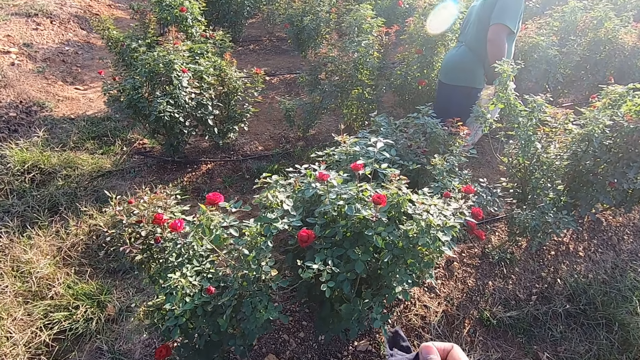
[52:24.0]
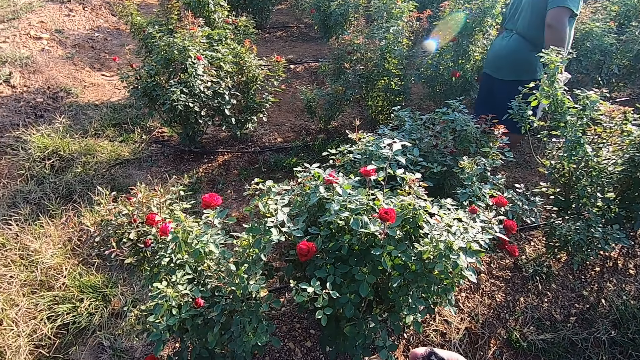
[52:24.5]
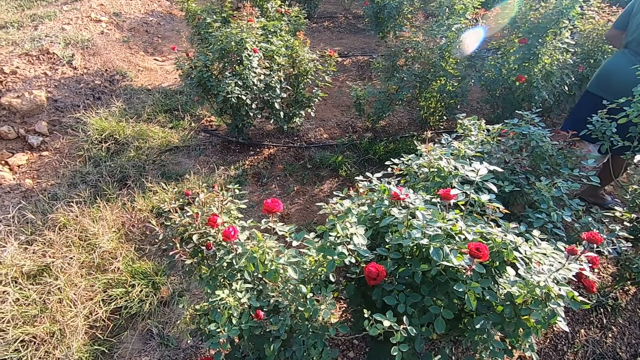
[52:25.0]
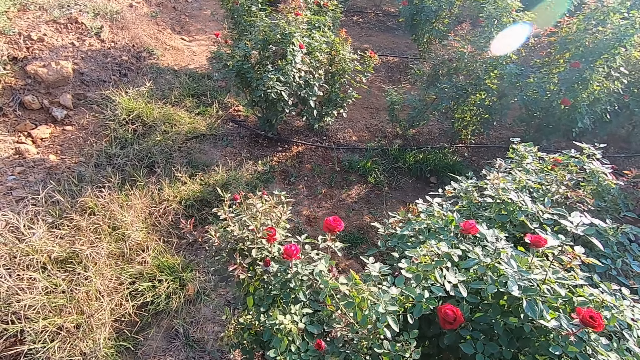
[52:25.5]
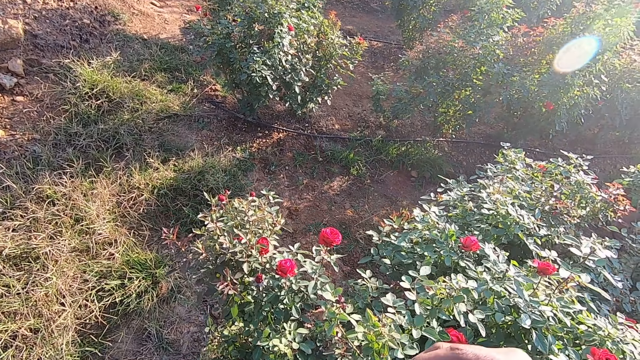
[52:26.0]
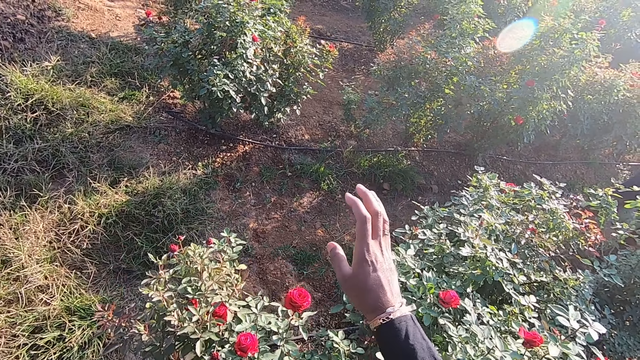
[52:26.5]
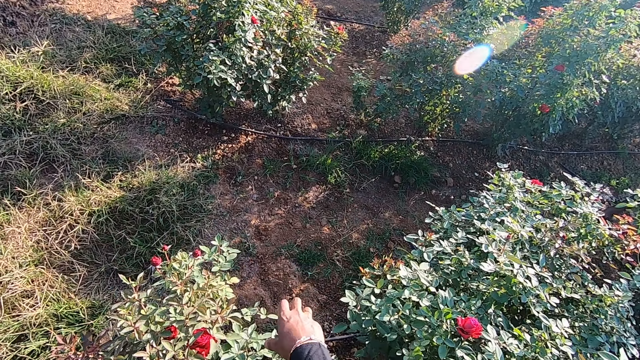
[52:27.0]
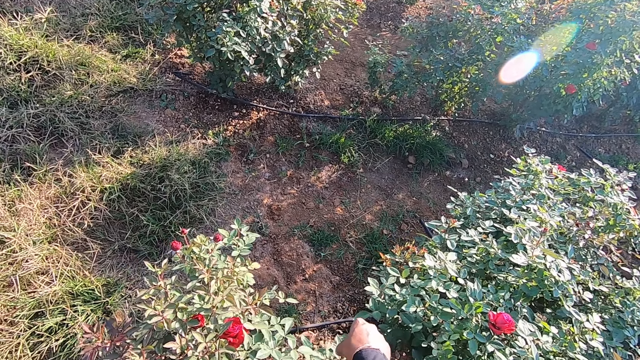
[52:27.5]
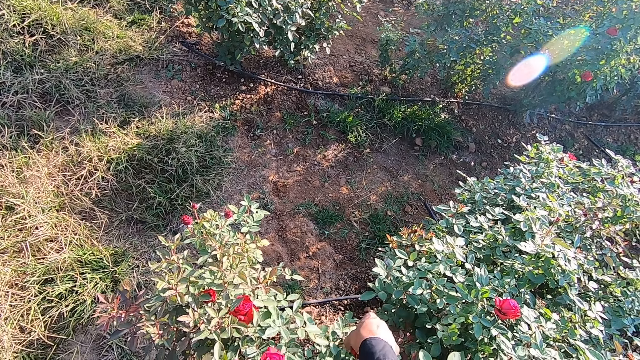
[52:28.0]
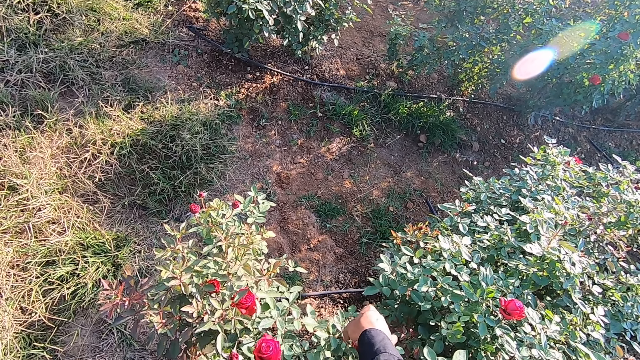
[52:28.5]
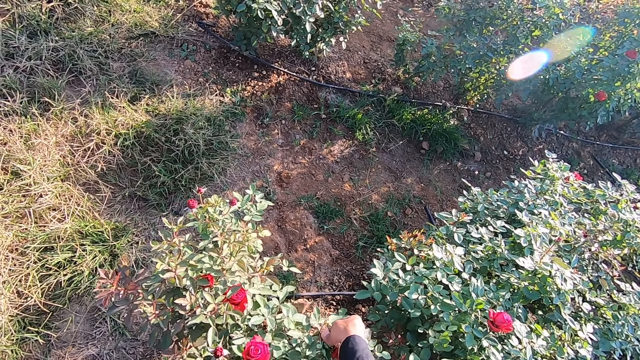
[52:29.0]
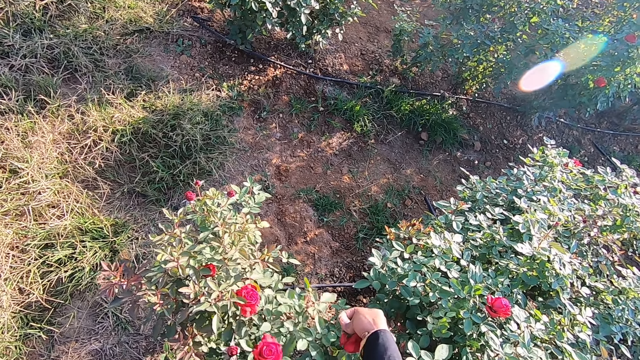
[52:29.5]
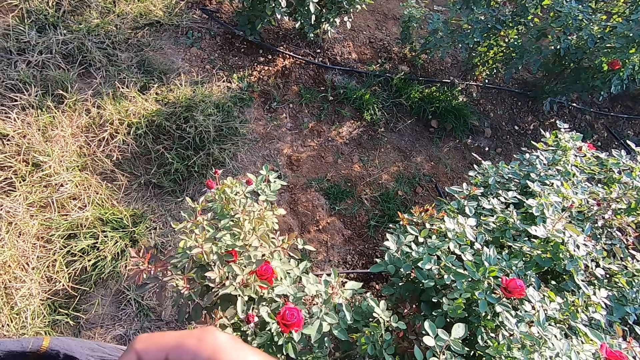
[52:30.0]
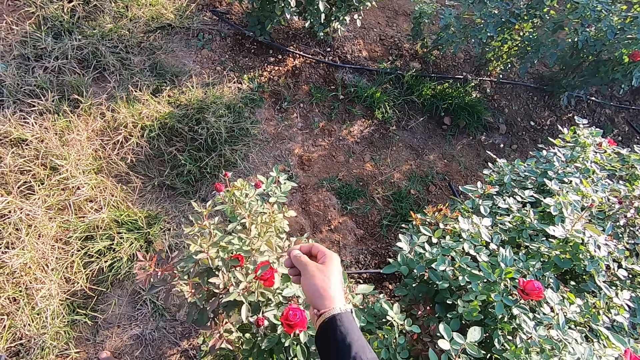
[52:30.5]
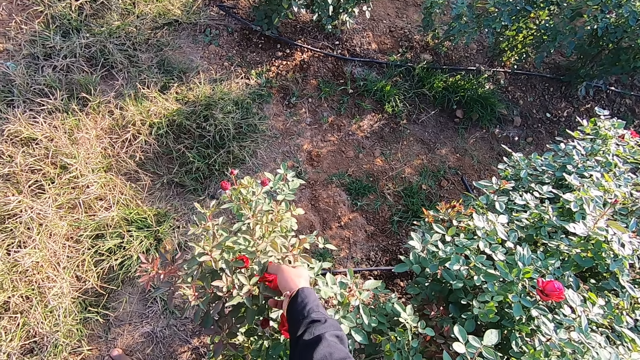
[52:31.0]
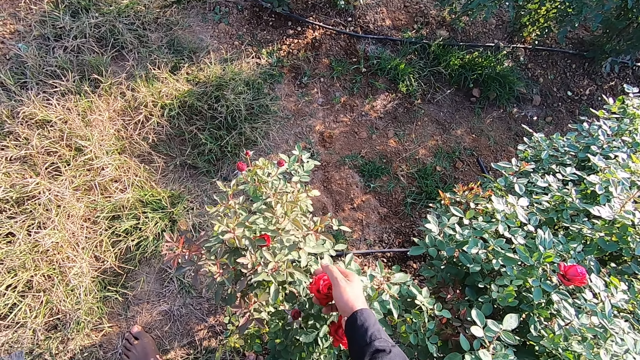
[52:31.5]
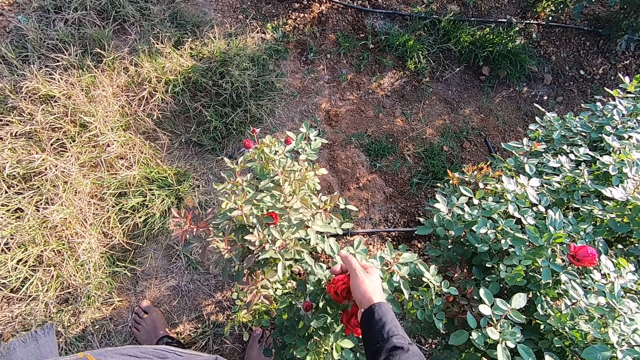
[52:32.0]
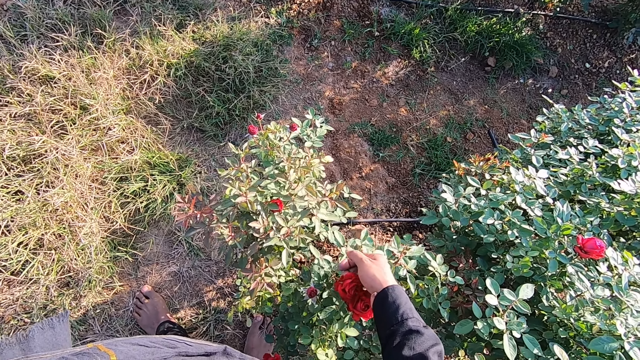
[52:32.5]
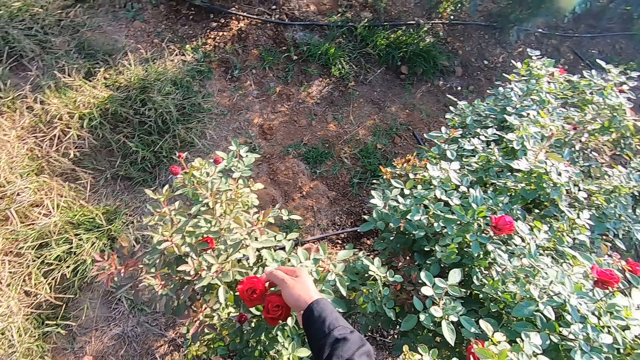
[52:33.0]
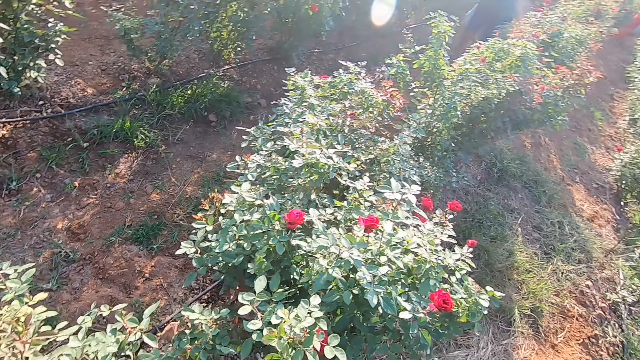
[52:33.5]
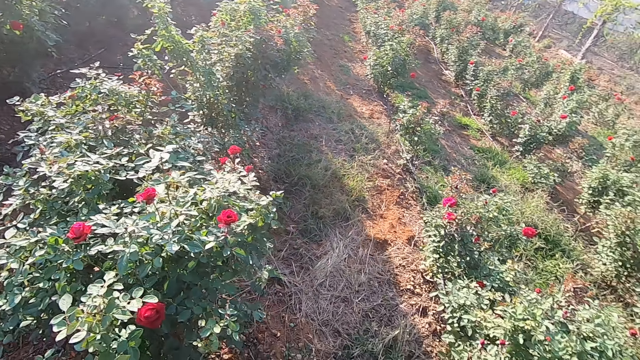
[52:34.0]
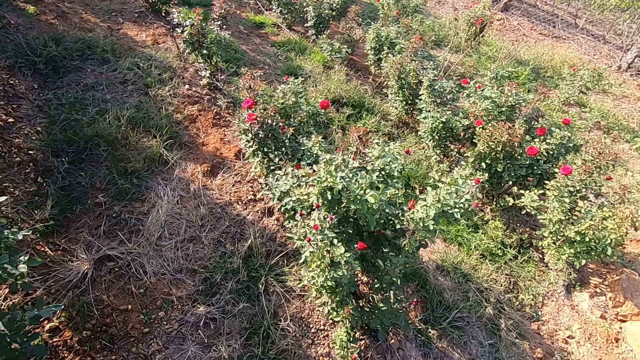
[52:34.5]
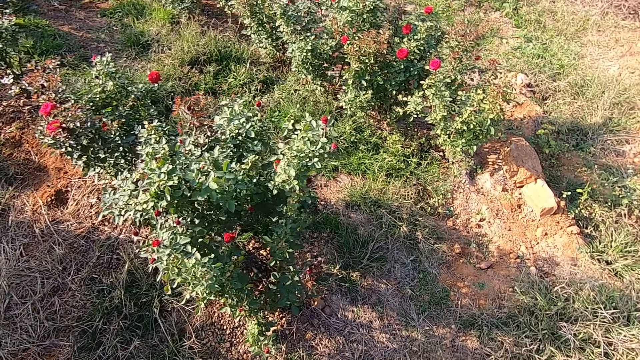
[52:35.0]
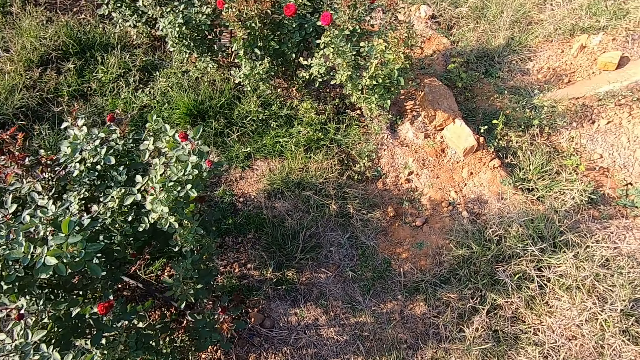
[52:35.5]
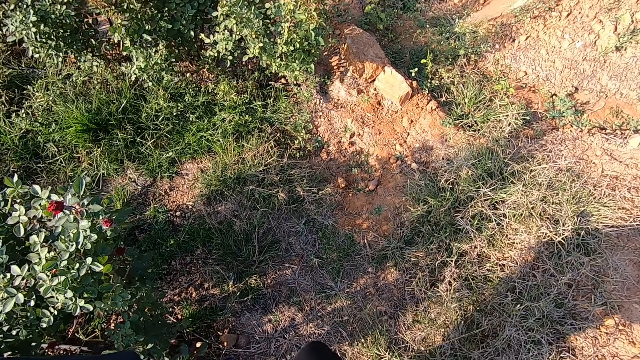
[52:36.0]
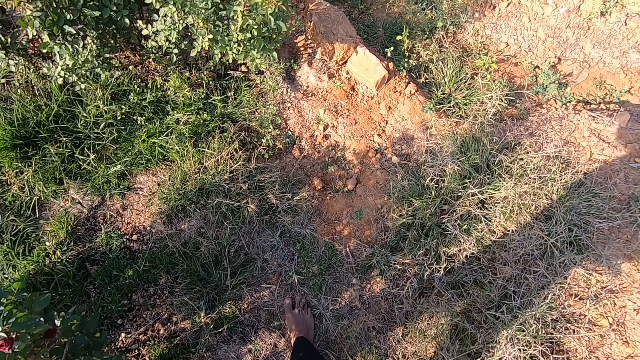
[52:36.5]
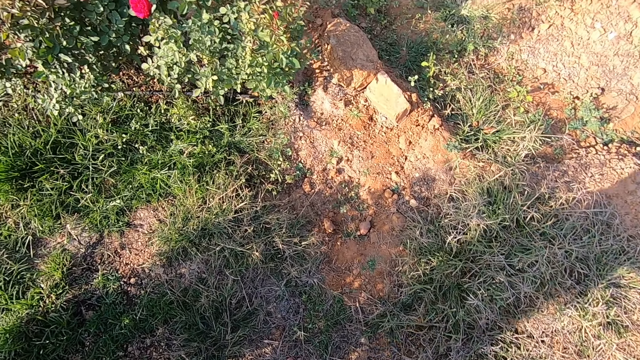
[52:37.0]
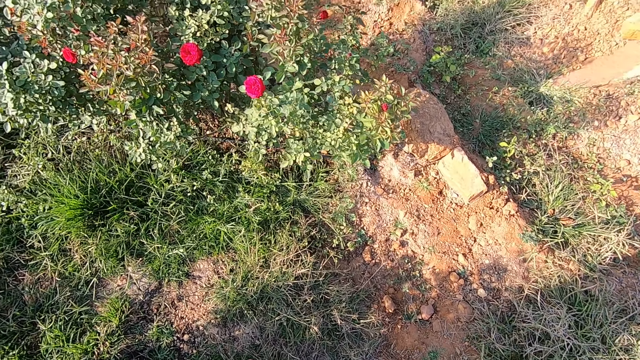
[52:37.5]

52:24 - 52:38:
The camera wearer plucks a flower from a flower plant in the garden with his right hand. He drops the flowers in the cloth with his right hand. He plucks the flower. He looks around. He moves towards another bush.

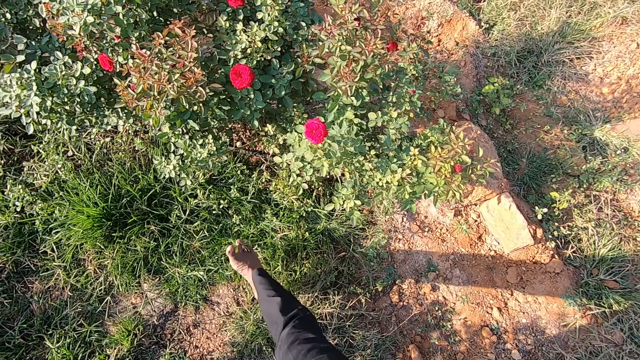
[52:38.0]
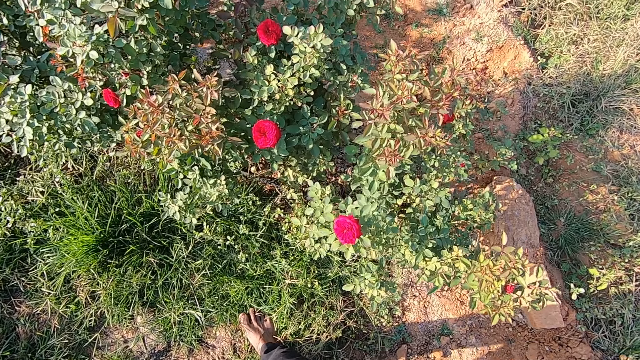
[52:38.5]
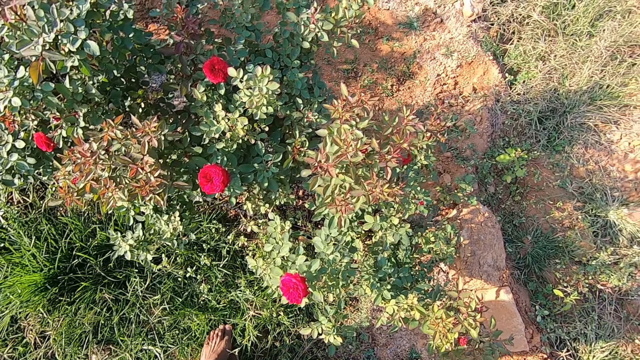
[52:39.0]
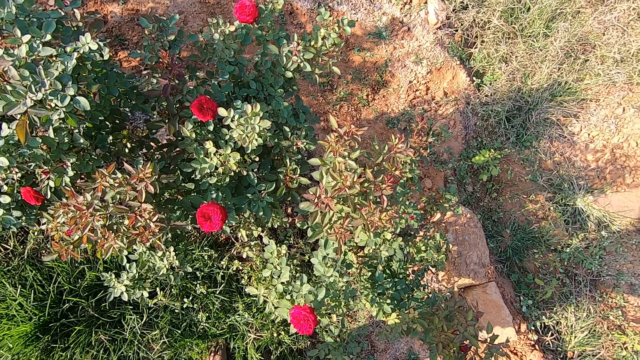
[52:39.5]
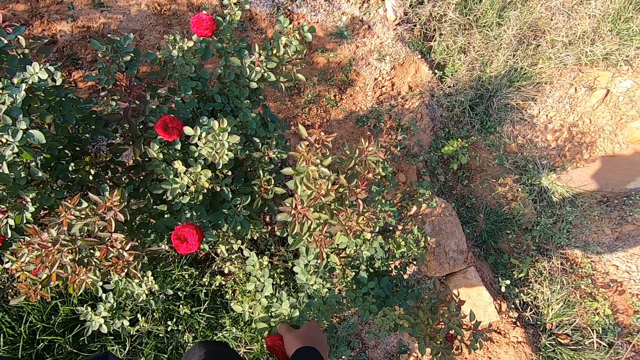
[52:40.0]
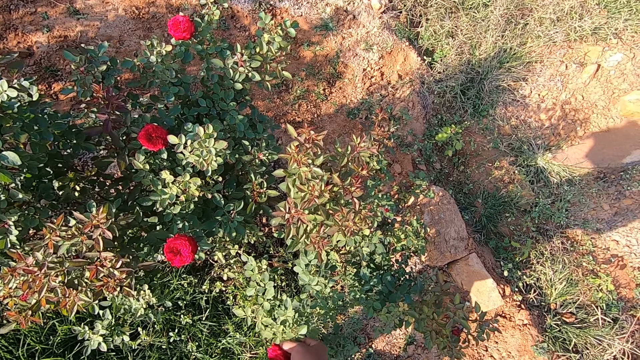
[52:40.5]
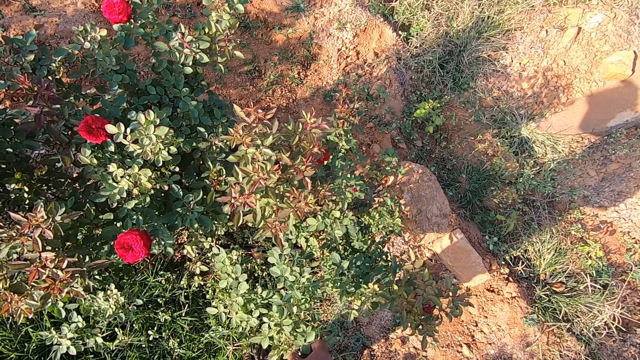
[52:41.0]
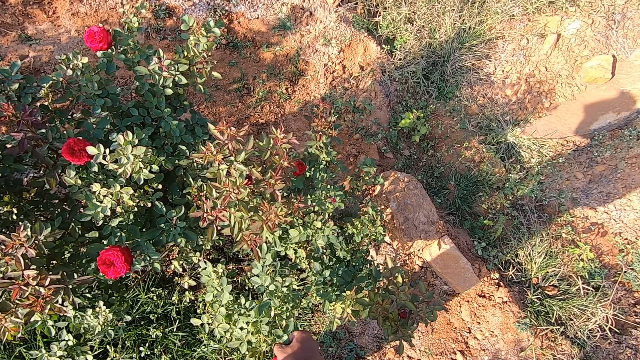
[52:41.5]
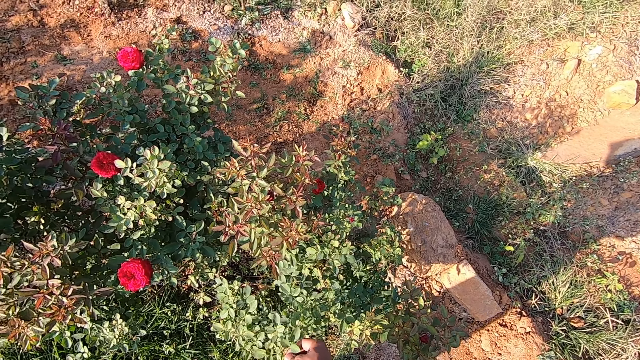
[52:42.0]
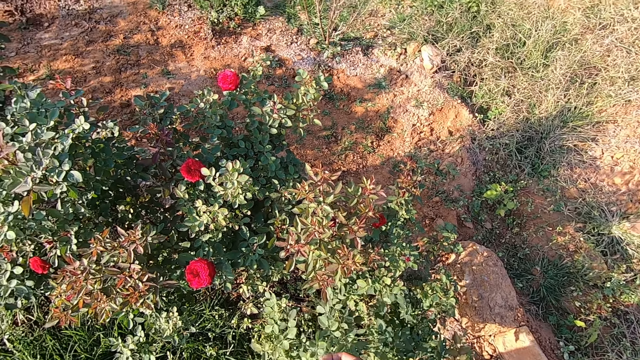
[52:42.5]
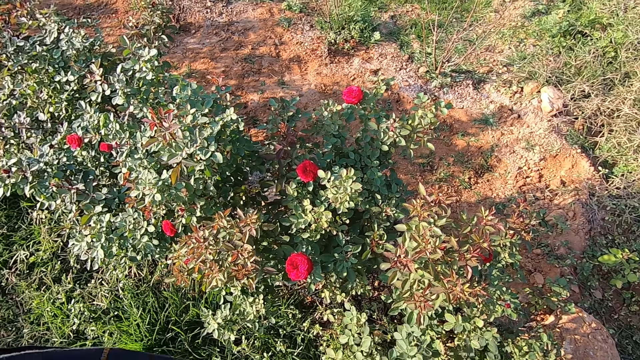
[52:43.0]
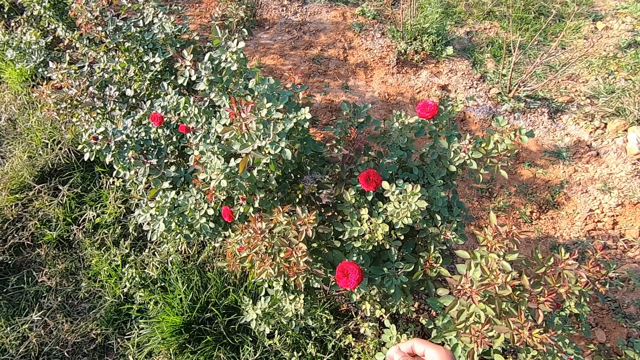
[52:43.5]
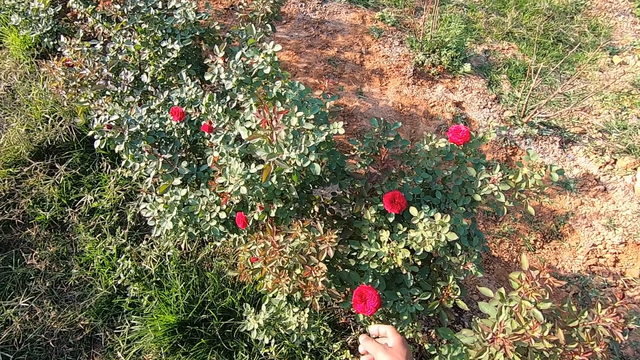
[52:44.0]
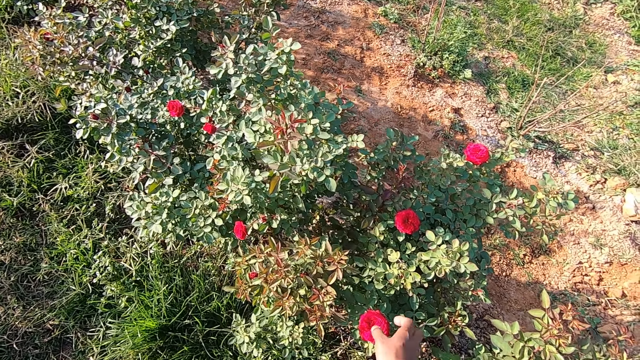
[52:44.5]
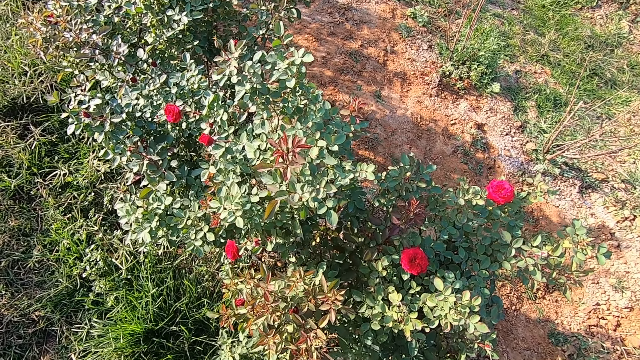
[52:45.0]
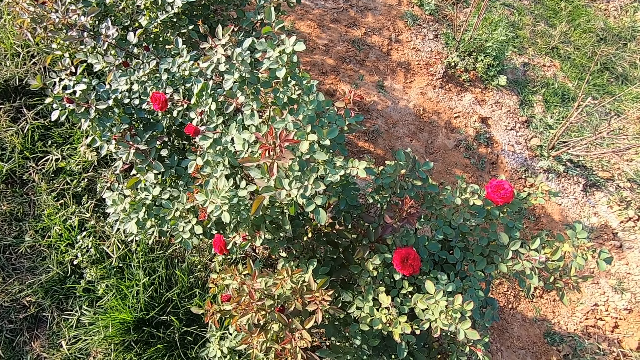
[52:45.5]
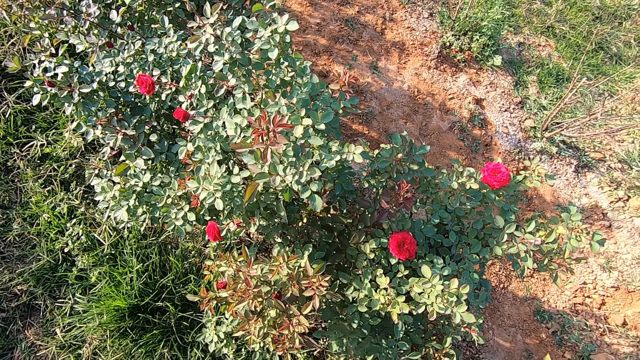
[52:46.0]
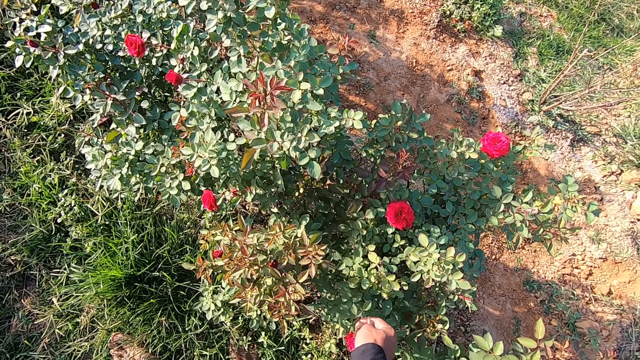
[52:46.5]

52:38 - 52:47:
The camera wearer plucks a flower from a flower plant in the garden with his right hand. He talks to a man. He places the flower in the scarf. He plucks a flower from the flower plant in the garden with his right hand.
